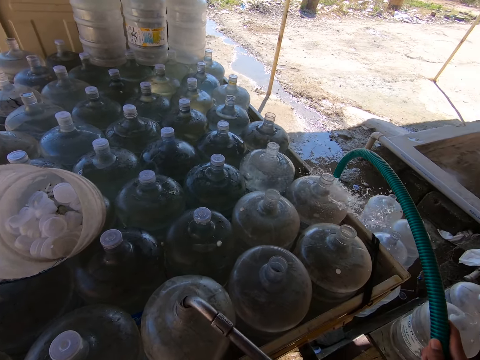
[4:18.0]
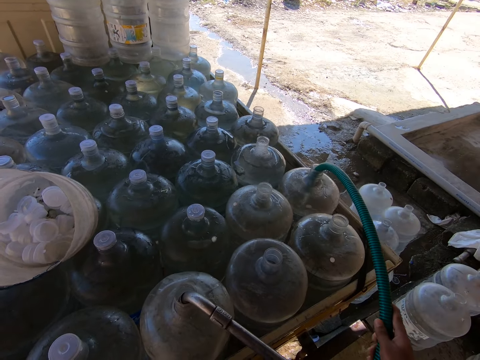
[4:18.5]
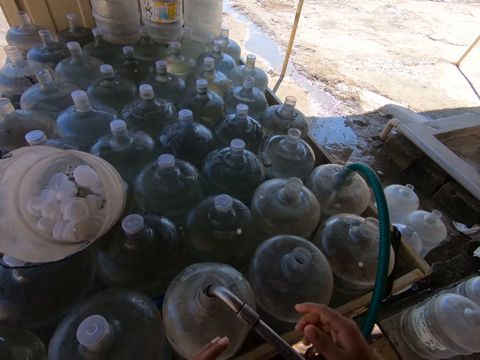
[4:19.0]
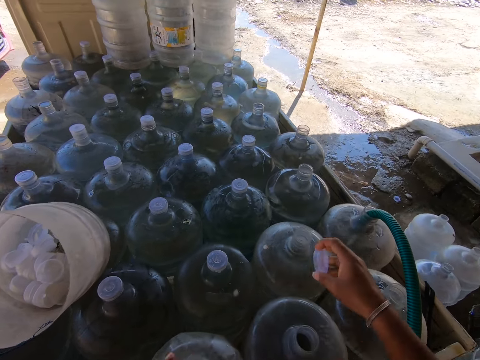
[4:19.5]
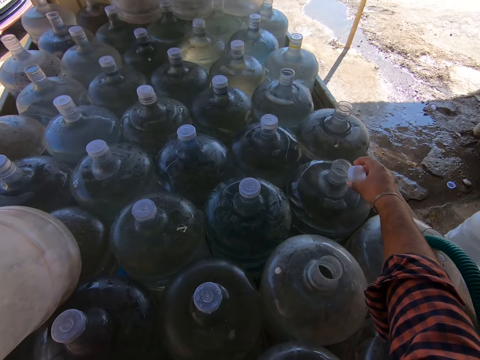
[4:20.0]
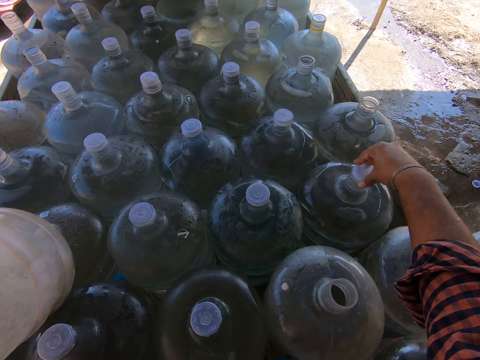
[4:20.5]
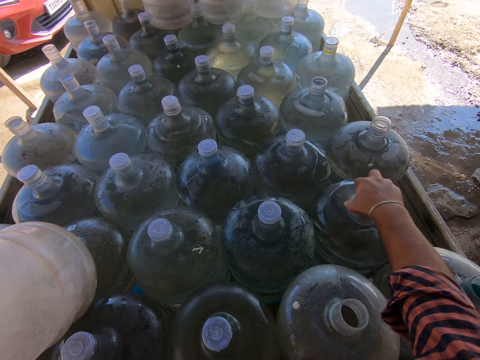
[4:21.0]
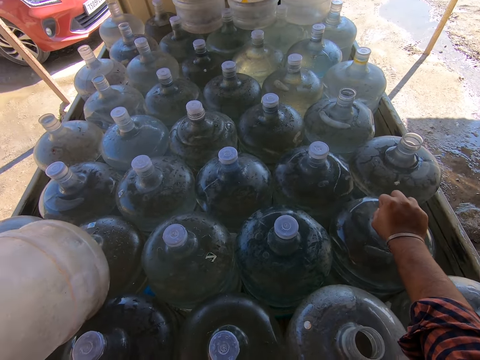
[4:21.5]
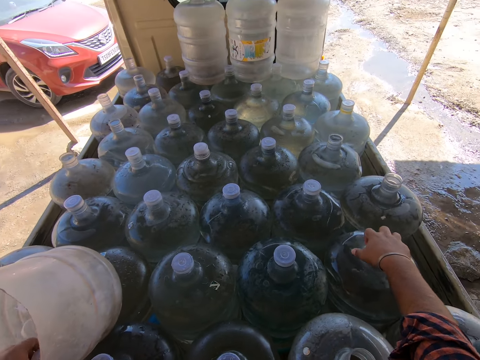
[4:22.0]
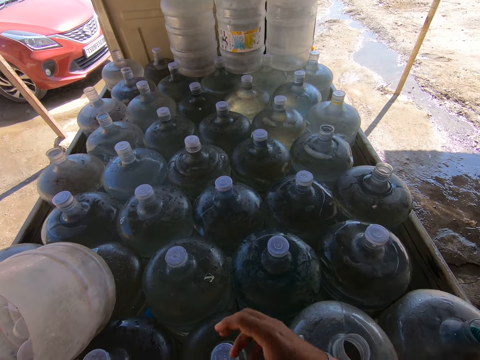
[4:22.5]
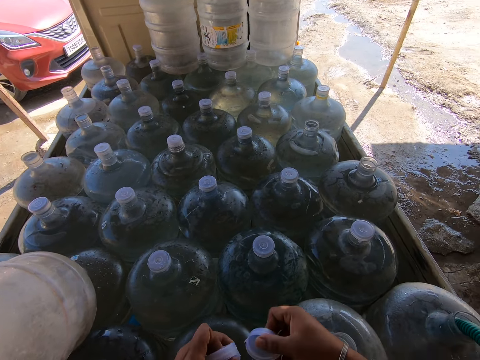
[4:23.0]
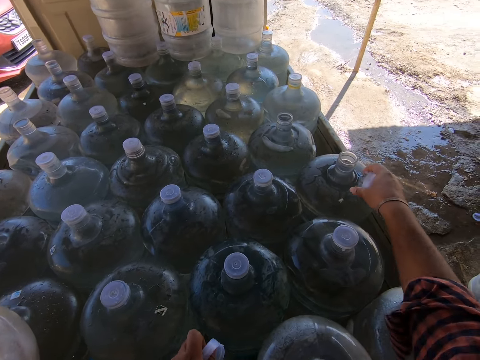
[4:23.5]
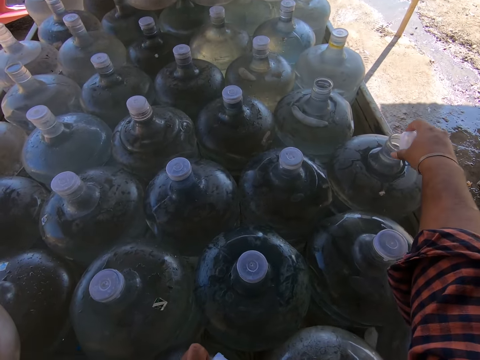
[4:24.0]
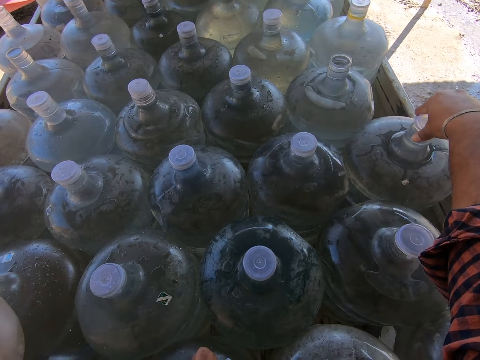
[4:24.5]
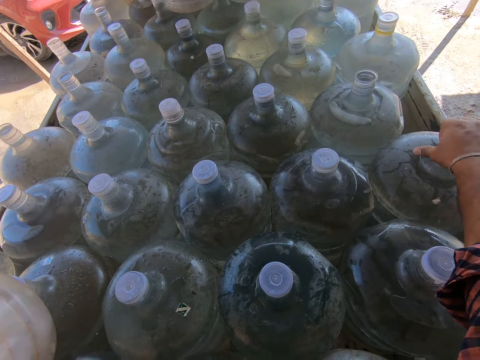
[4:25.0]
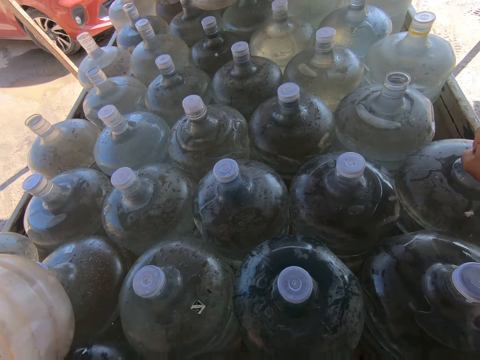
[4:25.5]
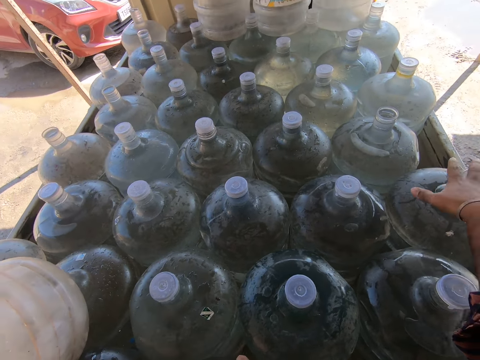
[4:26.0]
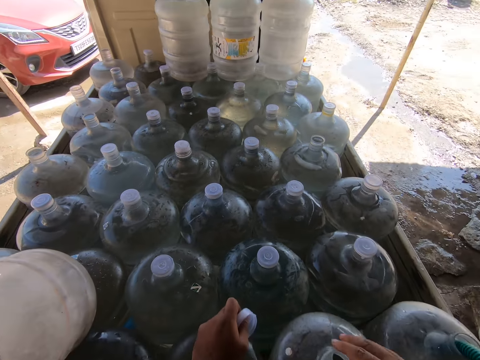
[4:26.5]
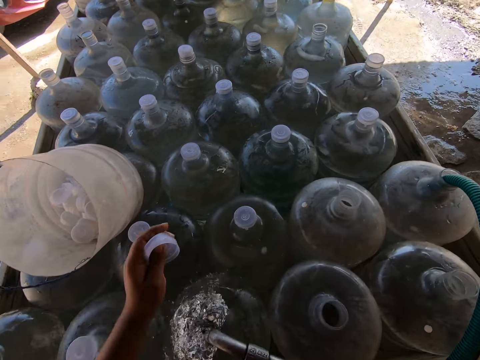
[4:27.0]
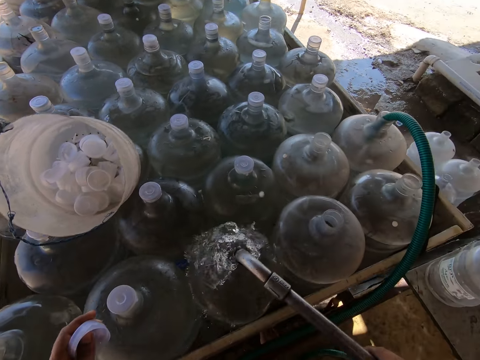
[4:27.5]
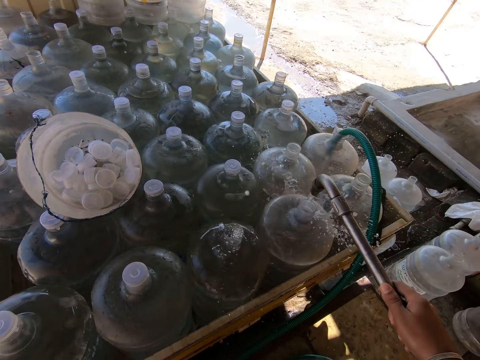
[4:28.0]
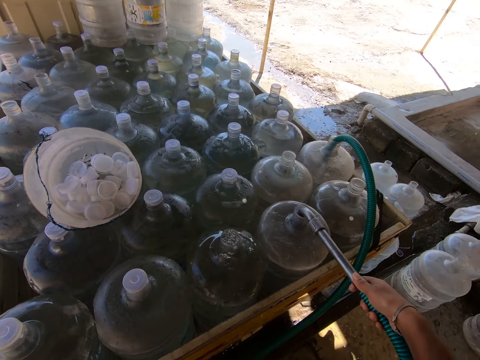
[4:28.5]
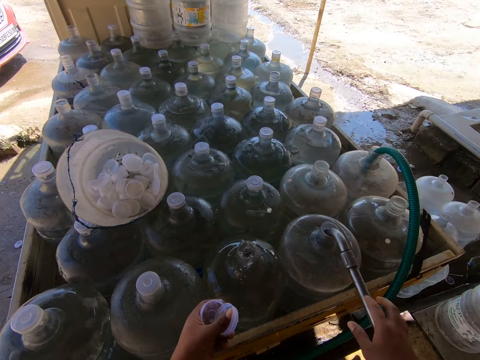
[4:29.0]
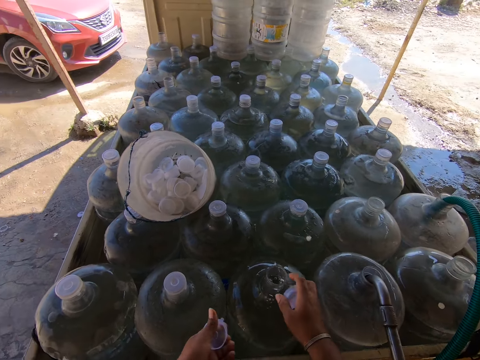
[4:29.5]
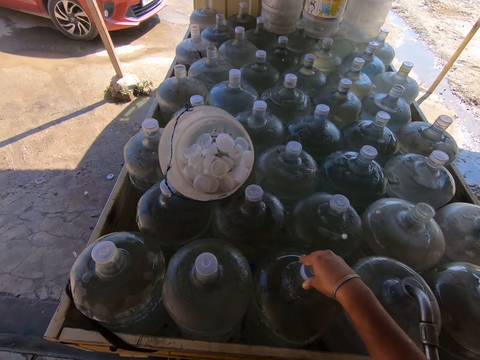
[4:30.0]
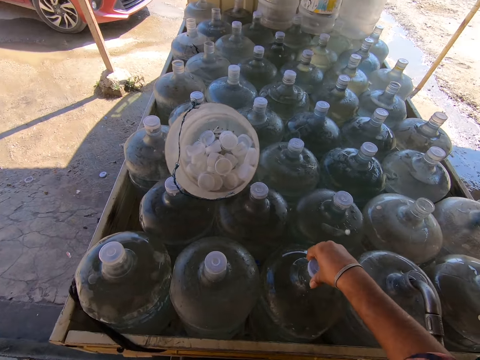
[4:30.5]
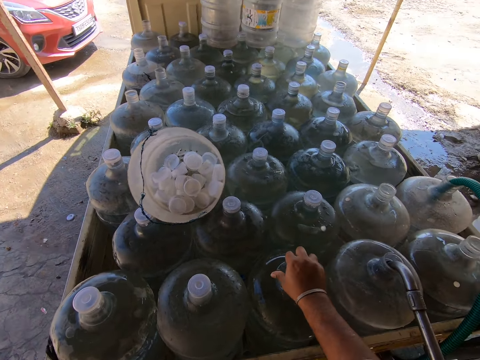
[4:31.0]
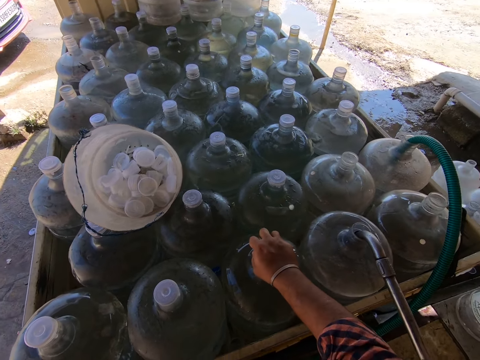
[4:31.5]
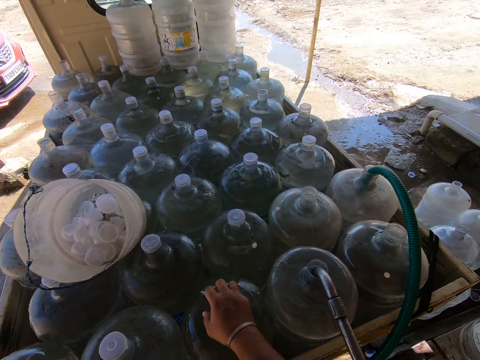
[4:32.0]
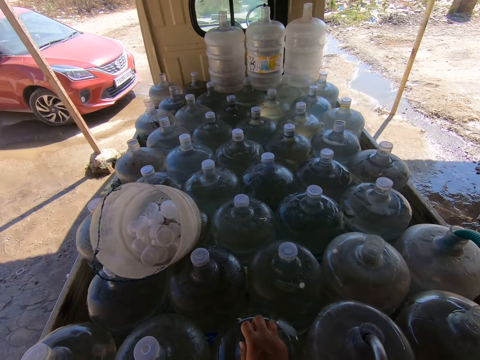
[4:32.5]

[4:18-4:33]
The camera wearer inserts the hose into a water reservoir in the truck with his right hand. He passes the lid to his right hand. He covers the water reservoir with the lid in his right hand. He takes lids from the bucket with his left hand. He passes the lid to his right hand. He places his left hand on the water reservoir in the truck. He covers the water reservoir with the lid in his right hand. He moves the pipe on another pipe. He removes the hose from the water reservoir in the truck with his right hand. He inserts the hose into the water reservoir in the truck with his right hand. He passes the lid to his right hand. He covers the water reservoir with the lid in his right hand.

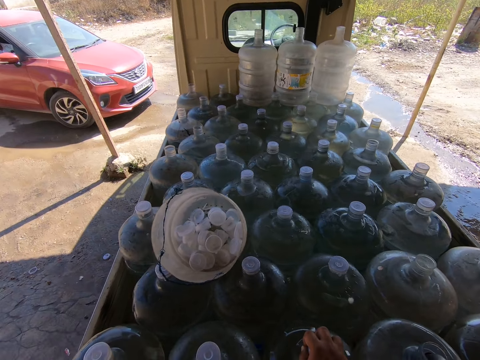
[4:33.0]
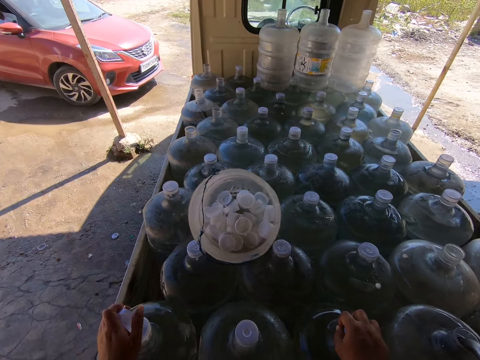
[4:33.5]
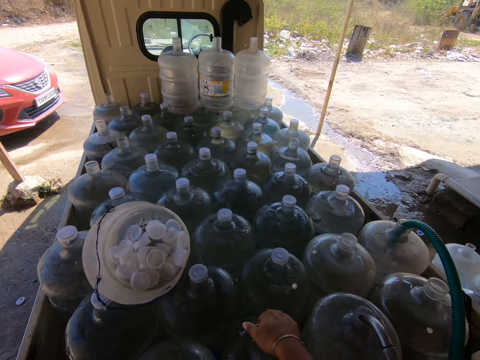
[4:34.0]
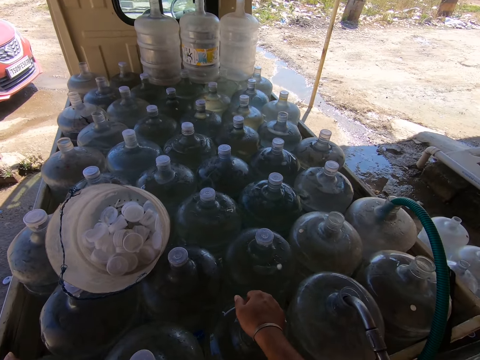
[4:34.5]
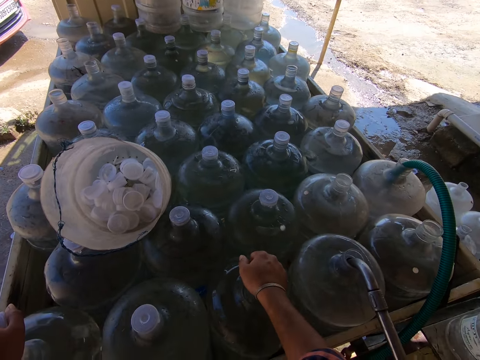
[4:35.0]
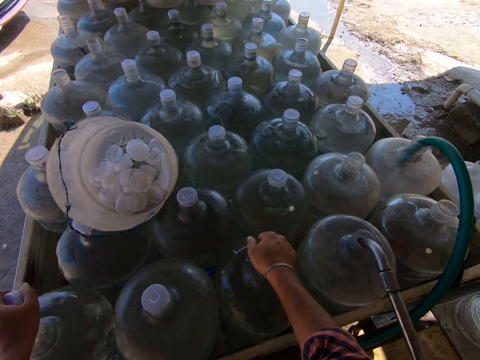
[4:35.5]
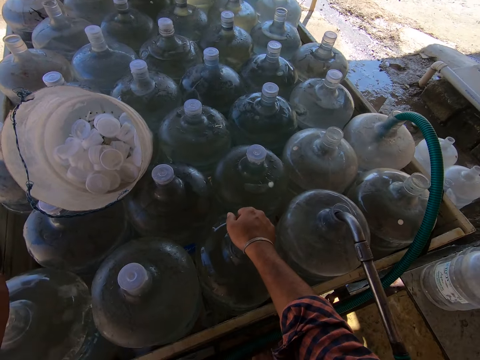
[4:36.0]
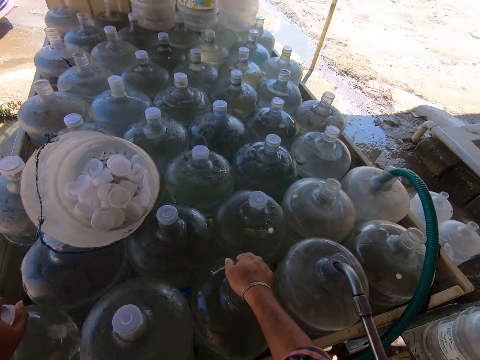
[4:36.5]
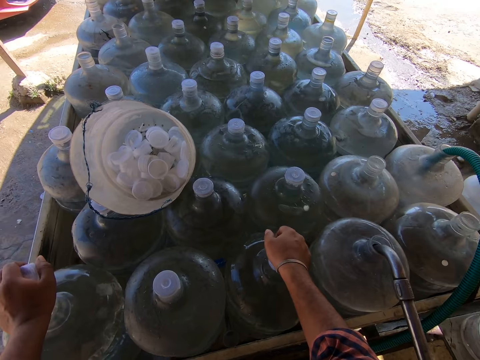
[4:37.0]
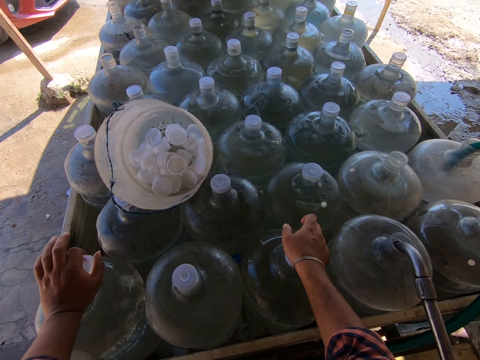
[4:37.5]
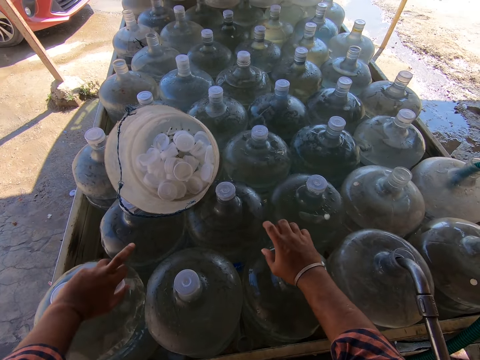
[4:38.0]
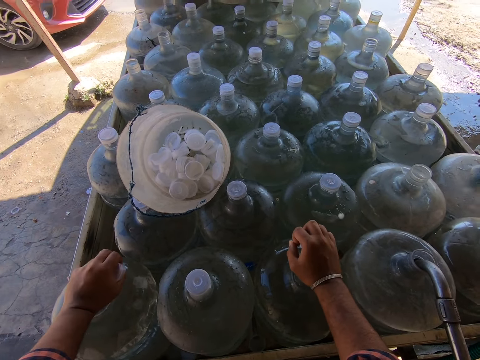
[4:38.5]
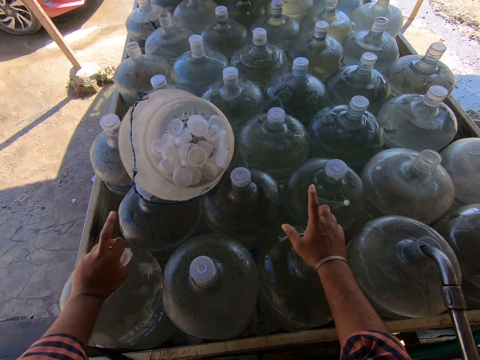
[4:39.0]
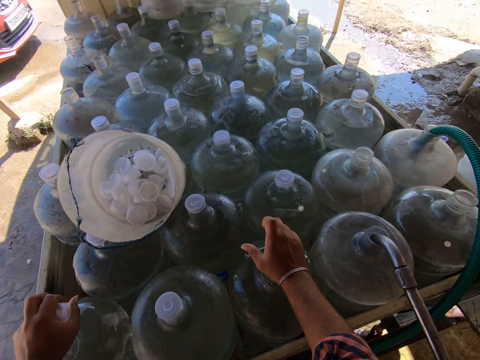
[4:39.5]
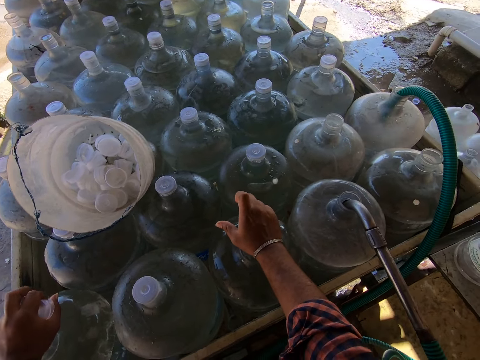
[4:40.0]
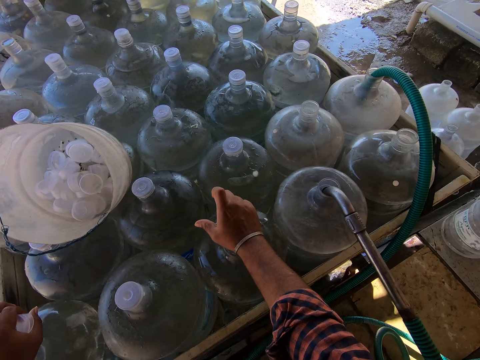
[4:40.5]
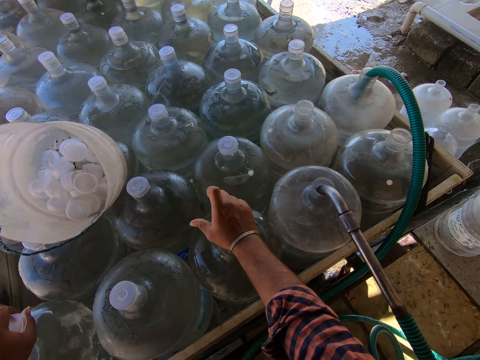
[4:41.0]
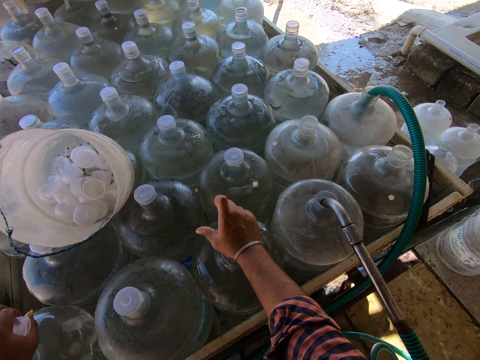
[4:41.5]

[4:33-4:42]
The camera wearer places his left hand on the water reservoir in the truck. He gesticulates with both hands.

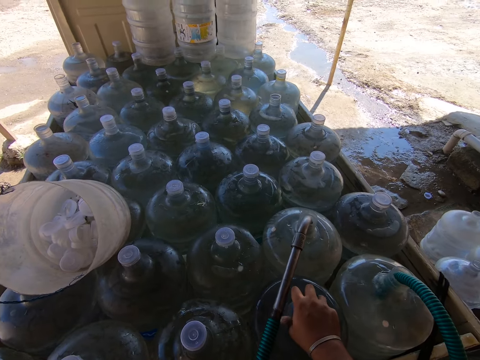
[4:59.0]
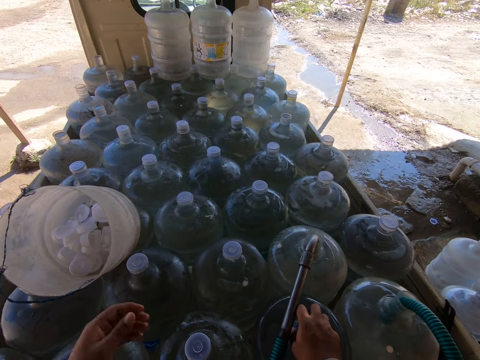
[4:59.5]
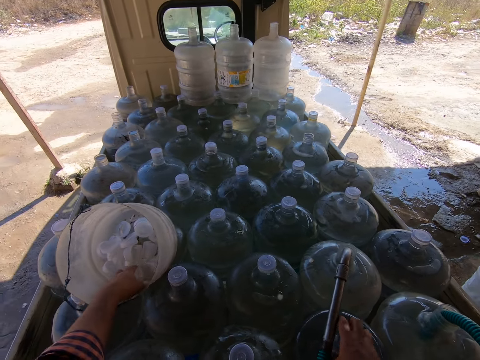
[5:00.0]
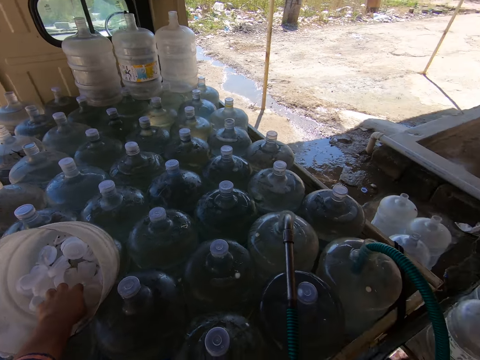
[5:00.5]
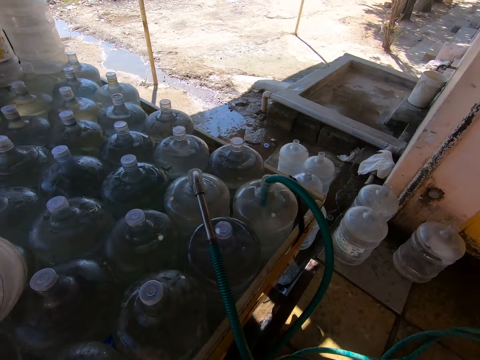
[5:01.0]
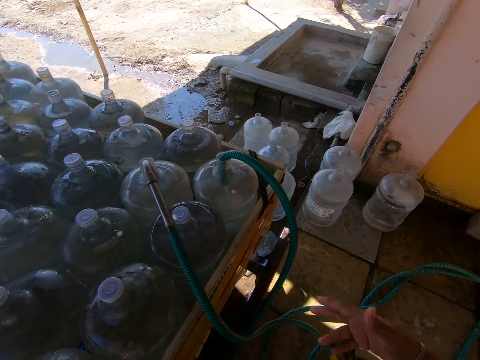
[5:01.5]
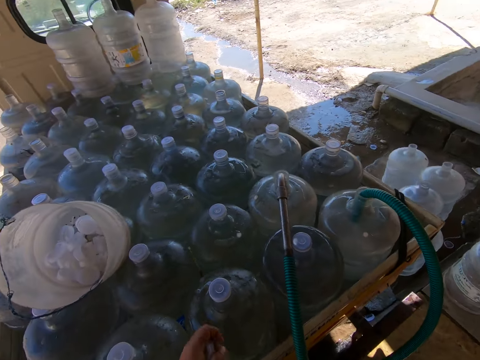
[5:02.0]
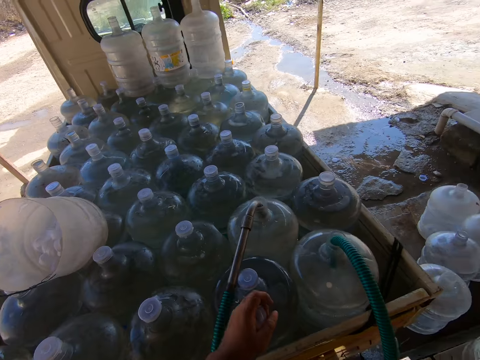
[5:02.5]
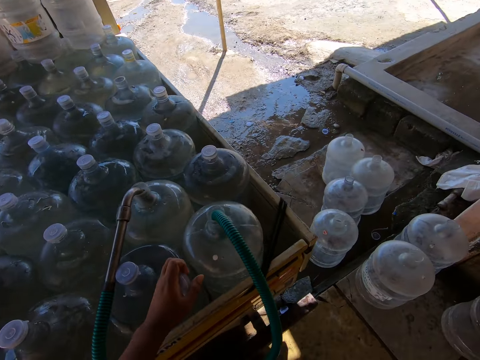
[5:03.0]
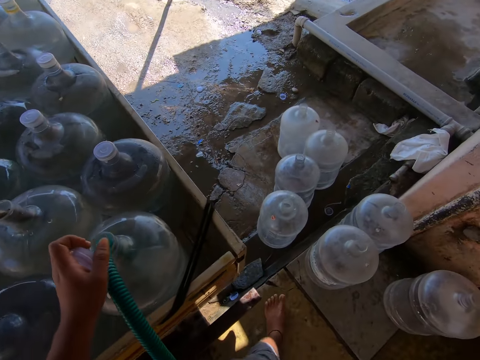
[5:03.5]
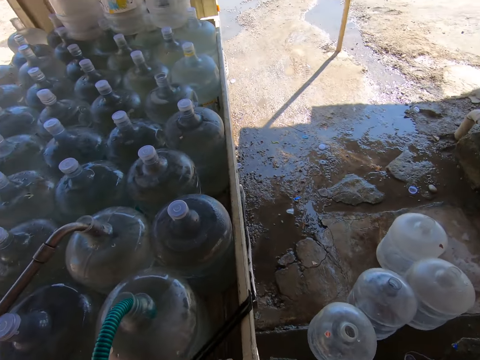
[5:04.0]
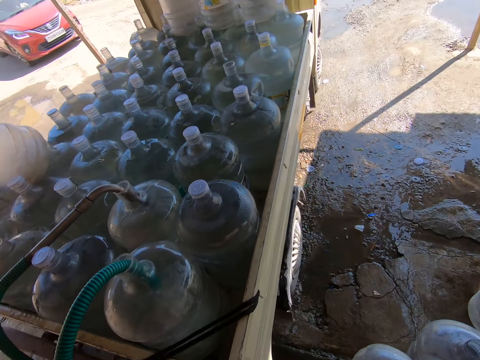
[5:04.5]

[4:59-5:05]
The camera wearer picks a bottle cap from the bowl with his left hand. He walks to a water dispenser can.
